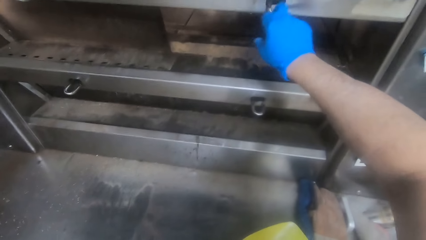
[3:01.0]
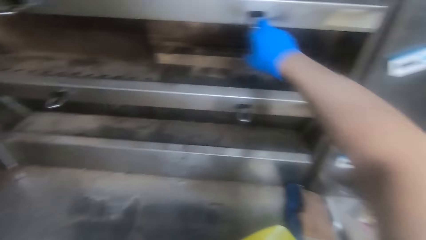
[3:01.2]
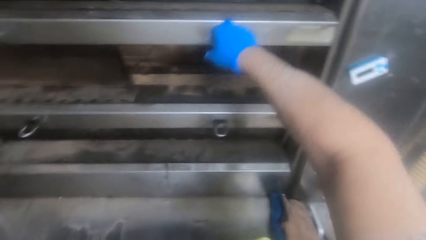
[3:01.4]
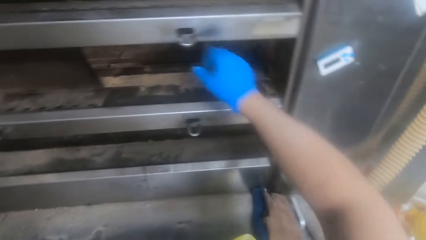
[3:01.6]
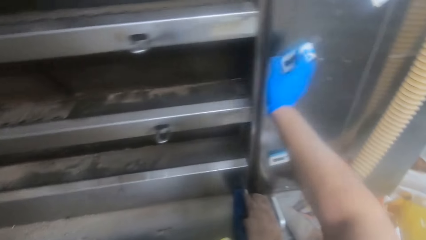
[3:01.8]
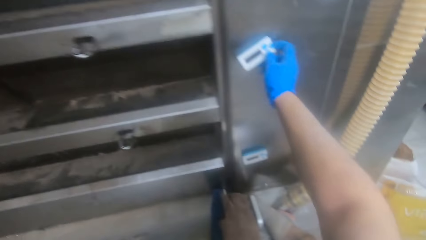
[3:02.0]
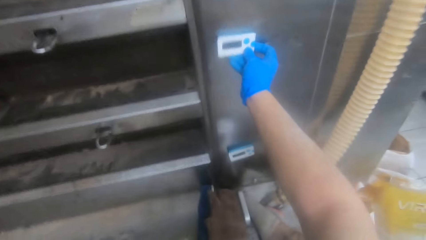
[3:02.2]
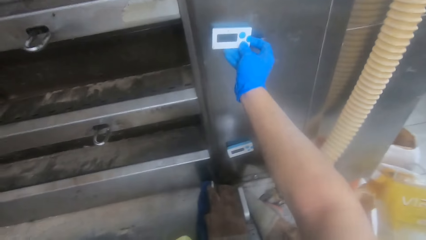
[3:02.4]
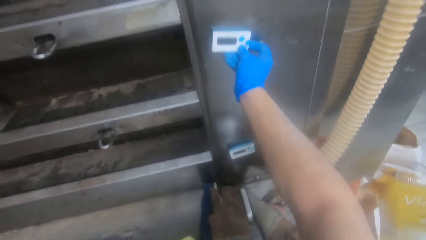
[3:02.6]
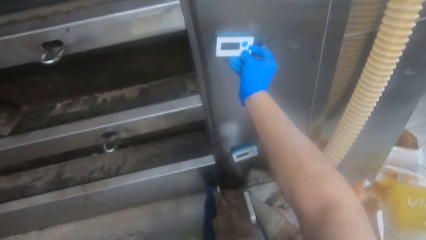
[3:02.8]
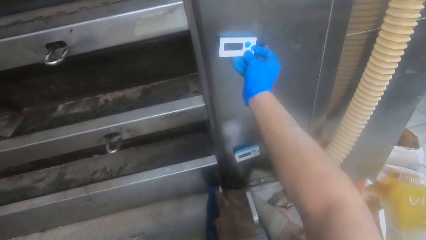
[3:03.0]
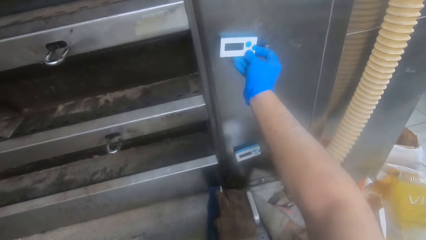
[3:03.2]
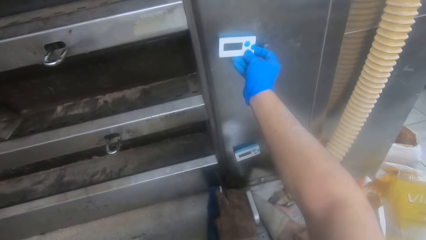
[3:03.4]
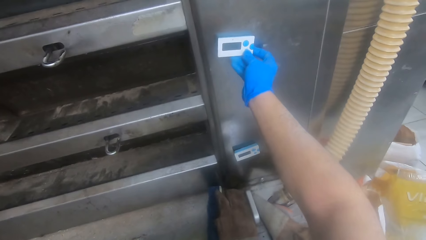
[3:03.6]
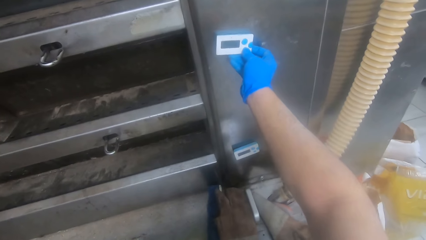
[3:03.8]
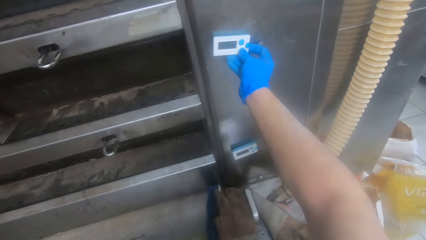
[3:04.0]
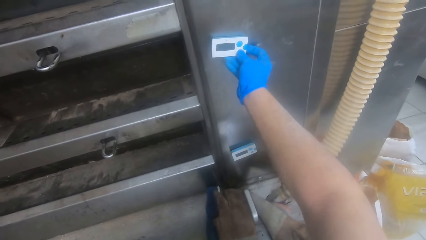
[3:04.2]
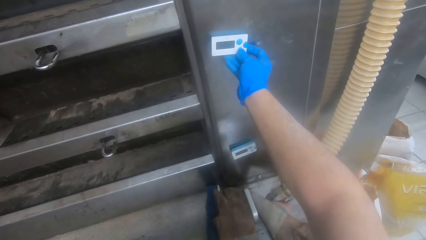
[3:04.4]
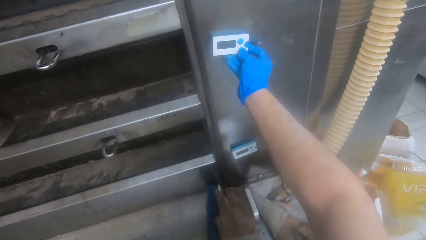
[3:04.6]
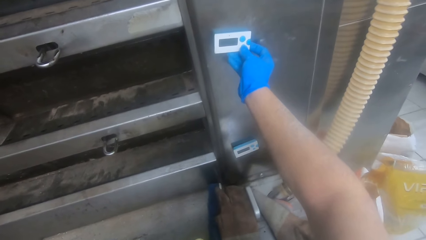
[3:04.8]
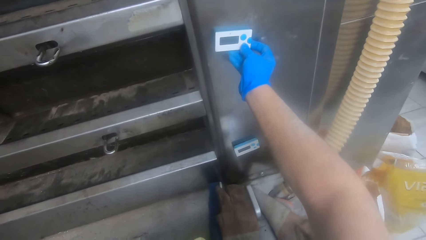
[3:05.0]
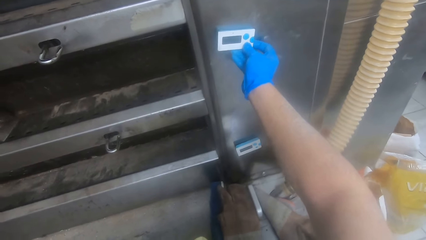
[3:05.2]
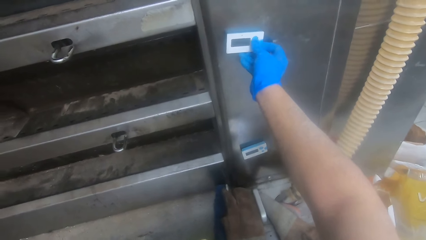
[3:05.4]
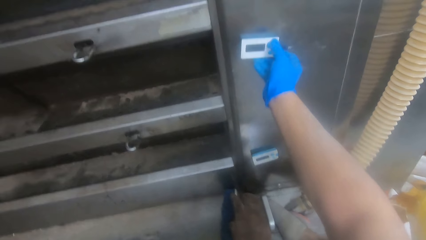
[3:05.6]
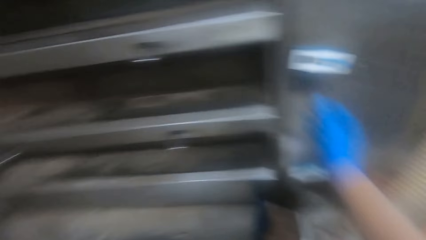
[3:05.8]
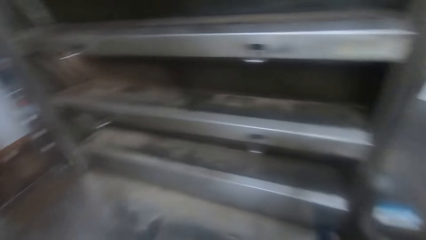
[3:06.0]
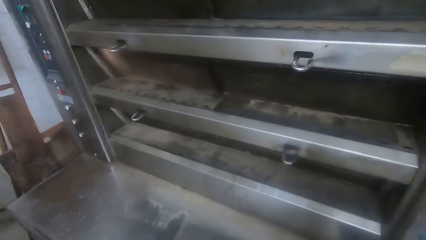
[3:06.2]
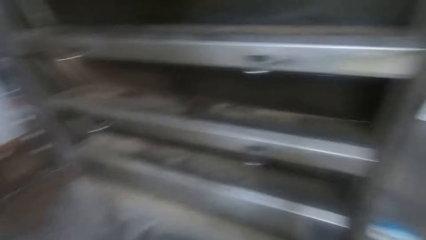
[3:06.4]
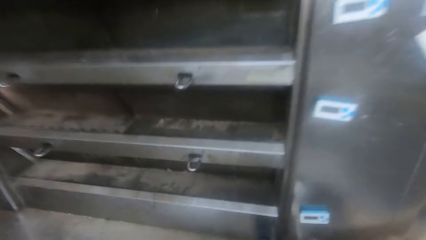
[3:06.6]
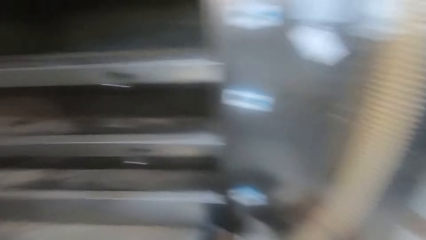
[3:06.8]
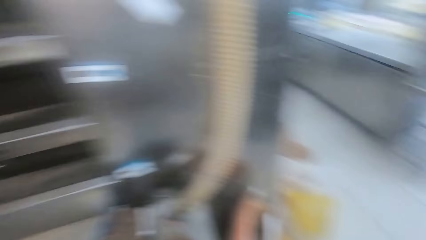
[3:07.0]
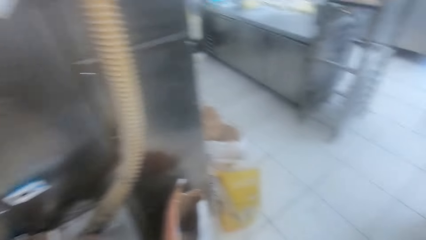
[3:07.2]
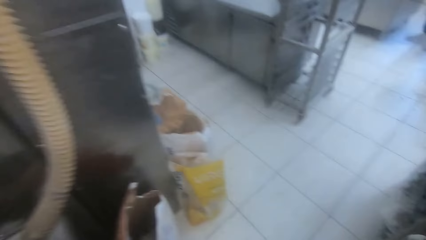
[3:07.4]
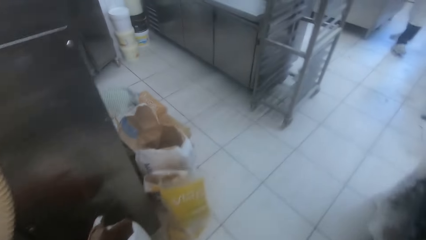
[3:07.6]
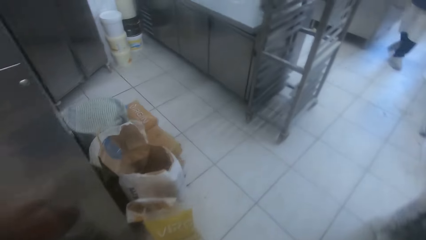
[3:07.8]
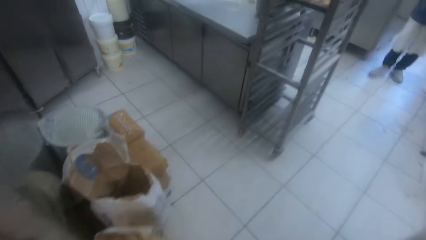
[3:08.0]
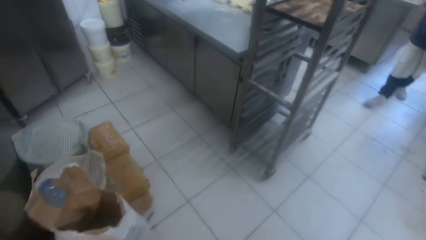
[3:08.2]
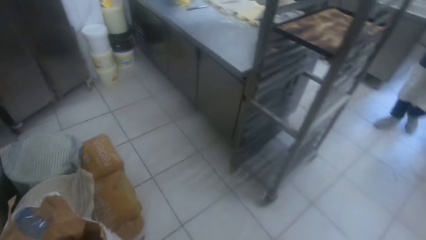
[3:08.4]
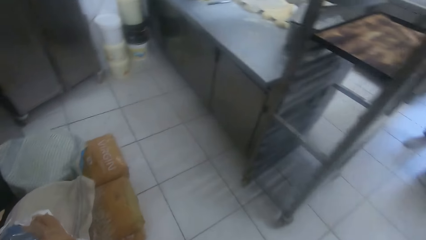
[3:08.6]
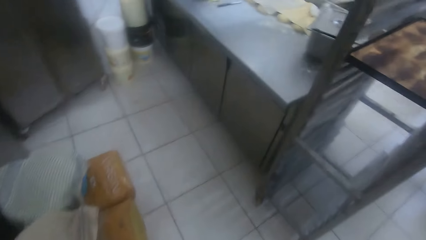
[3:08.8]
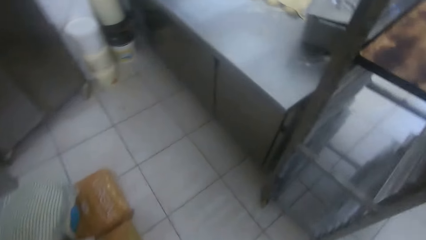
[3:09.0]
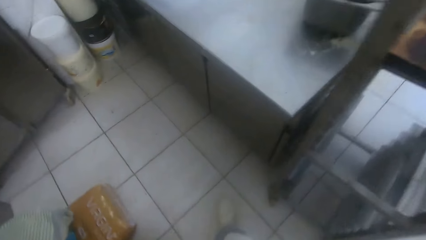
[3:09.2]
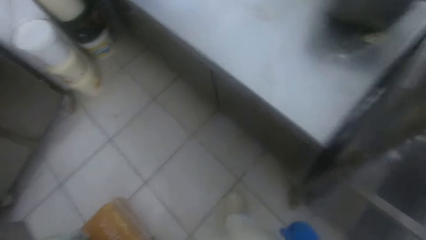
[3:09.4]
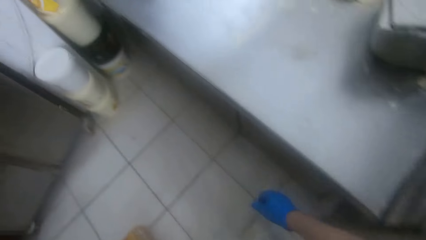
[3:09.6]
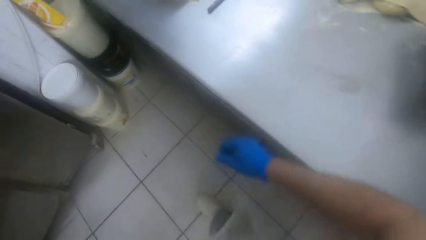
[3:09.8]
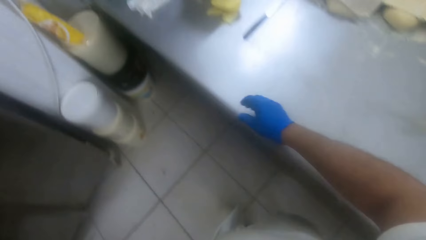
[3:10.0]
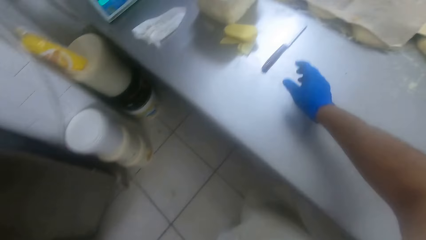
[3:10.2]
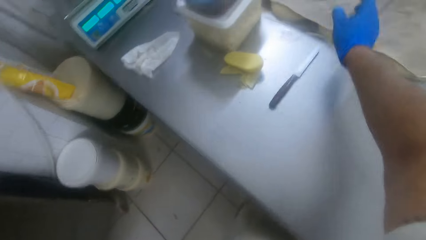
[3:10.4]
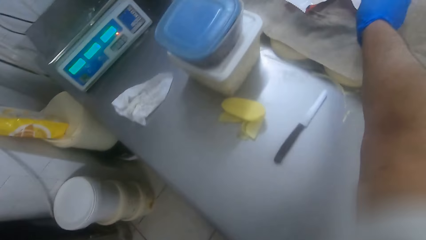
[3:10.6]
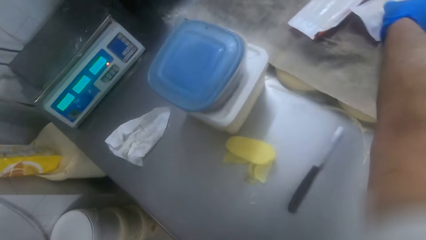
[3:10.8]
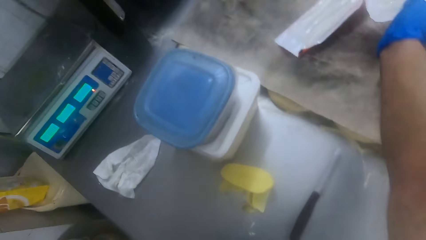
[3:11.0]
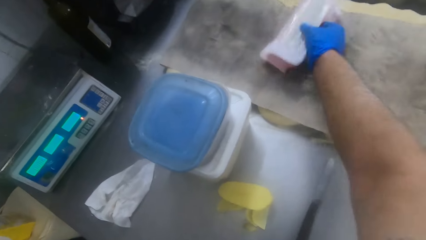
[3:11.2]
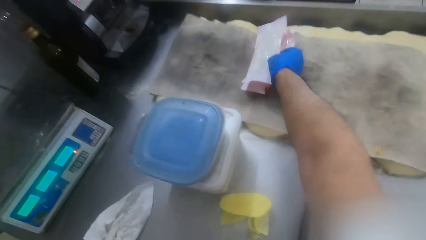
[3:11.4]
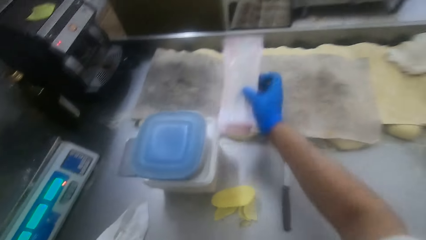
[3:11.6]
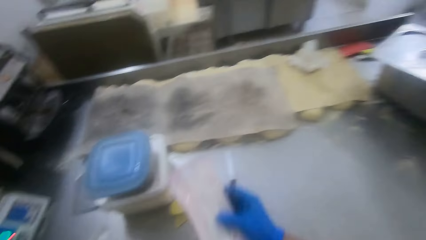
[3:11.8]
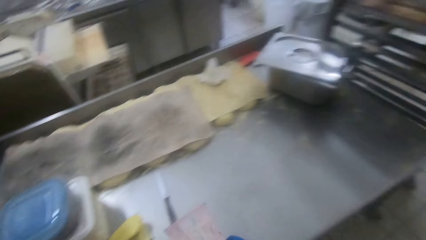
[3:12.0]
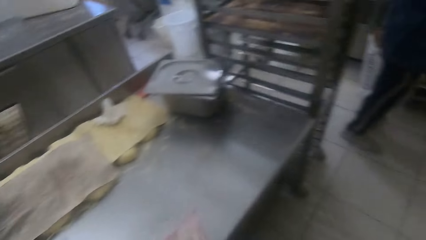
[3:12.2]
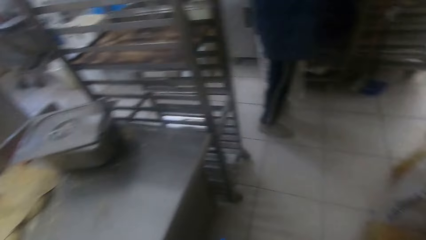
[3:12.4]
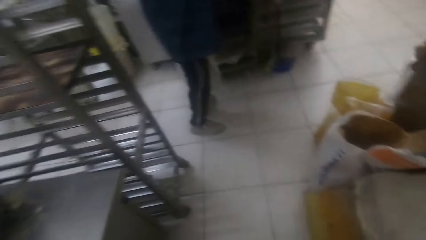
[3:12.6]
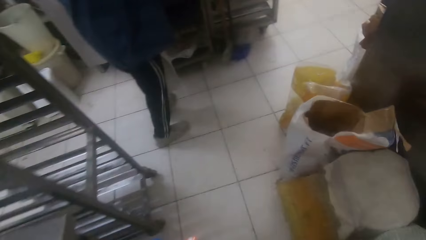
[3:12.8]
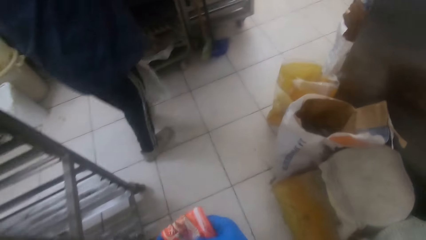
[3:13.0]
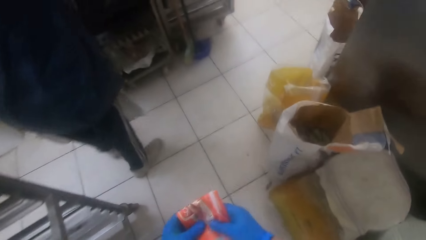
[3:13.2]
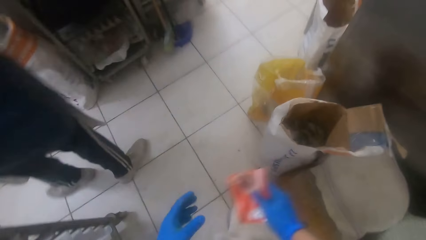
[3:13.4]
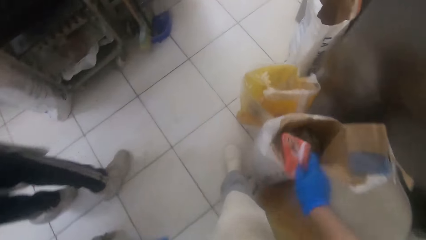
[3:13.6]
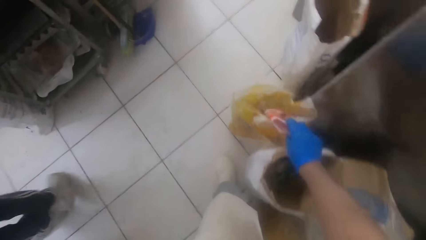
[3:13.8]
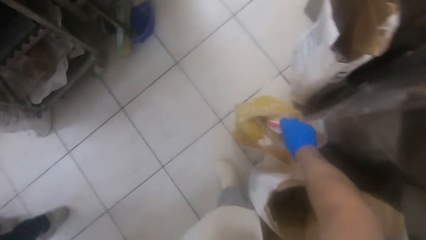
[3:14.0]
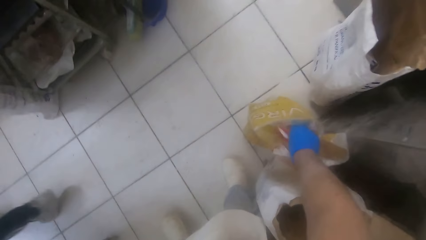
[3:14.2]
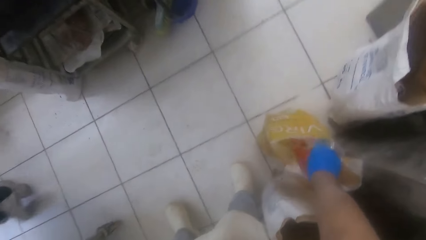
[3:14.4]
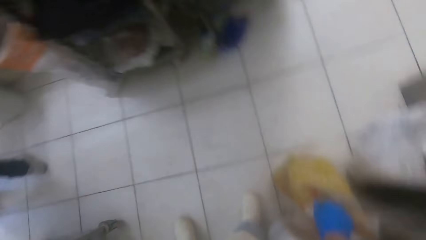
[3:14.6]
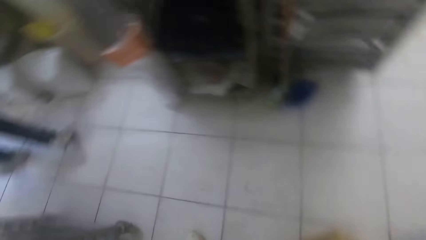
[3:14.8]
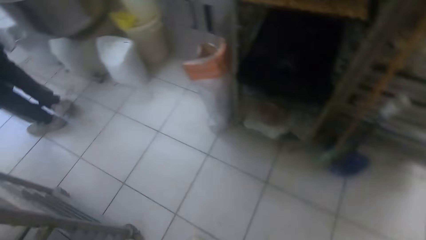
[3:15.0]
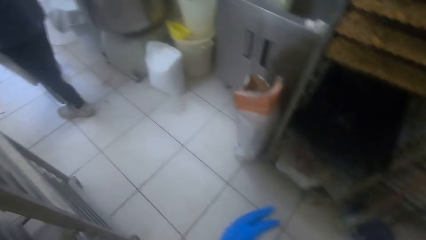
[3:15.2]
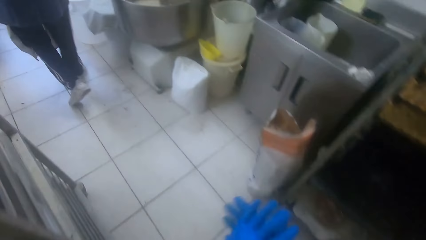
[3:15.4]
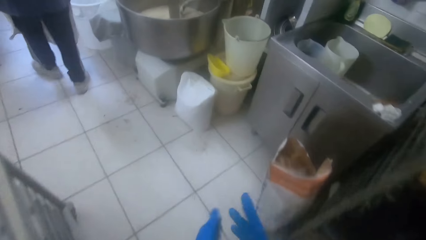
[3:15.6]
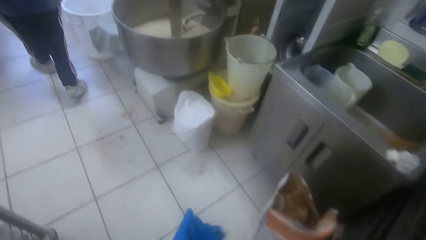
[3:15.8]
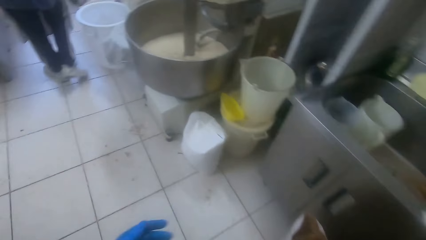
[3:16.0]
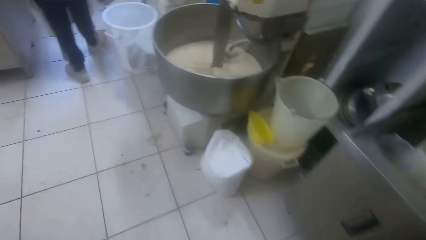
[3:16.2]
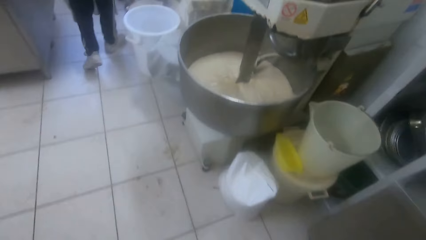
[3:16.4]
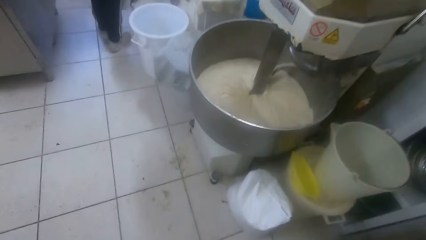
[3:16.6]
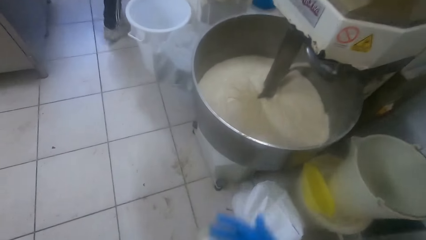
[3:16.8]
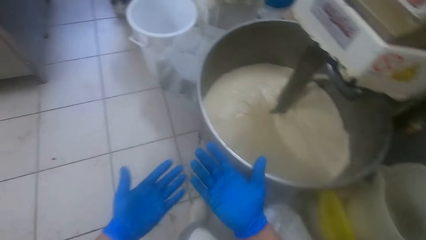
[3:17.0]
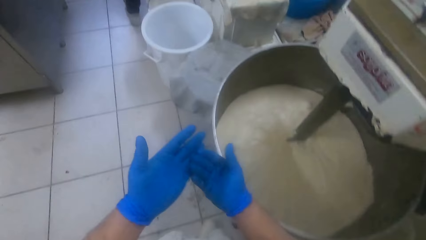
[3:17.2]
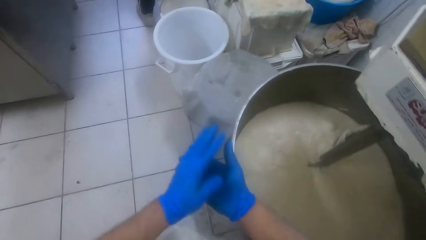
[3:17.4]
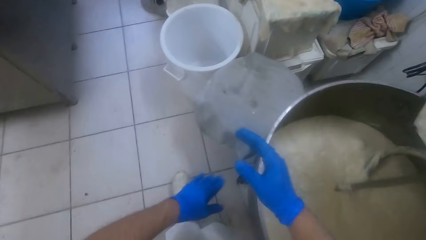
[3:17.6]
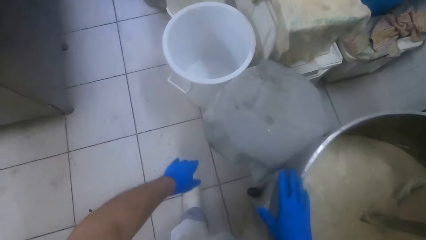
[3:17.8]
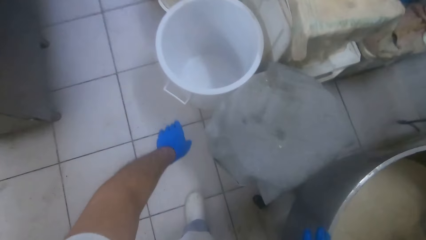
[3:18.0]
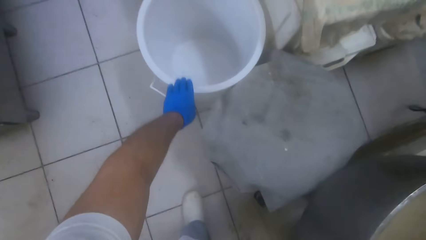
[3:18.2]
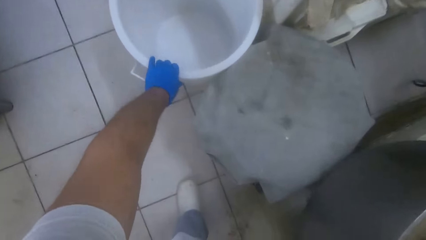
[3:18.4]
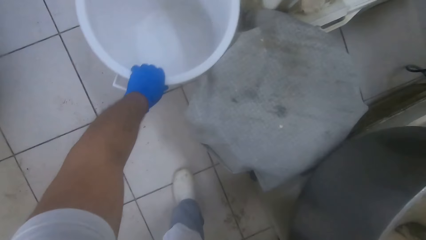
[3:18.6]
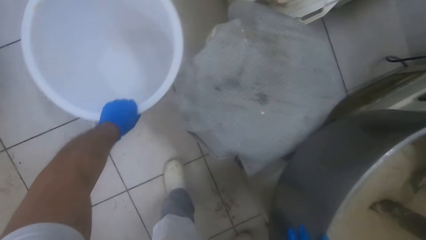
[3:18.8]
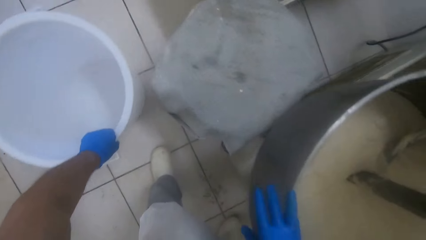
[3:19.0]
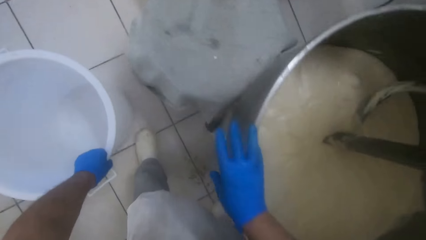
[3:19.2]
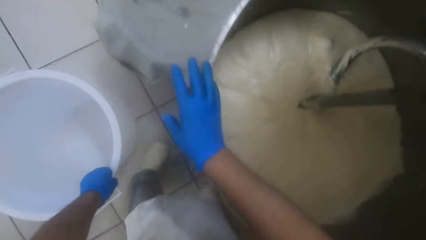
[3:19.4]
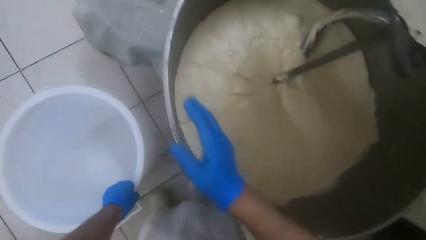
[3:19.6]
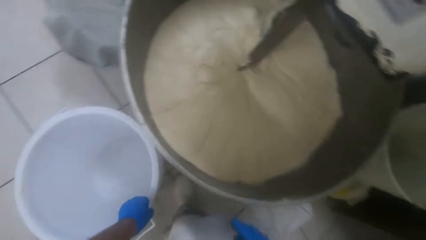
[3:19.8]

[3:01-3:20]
The camera wearer regulates the oven. He puts on the oven truck. He walks away from the oven. He picks two sachets from the slab with his right hand. He drops the sachets in a waste bag. He walks away from the waste bag. He dusts his hands. He shifts a white plastic bucket on the floor and picks up the bucket.
